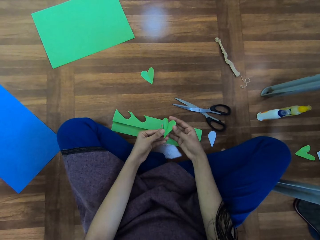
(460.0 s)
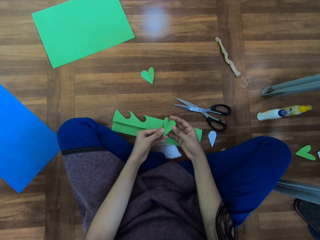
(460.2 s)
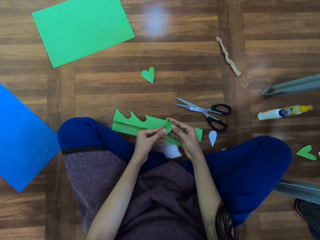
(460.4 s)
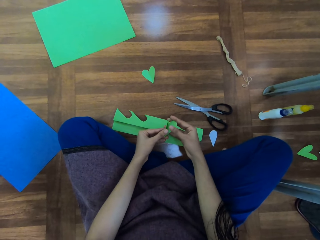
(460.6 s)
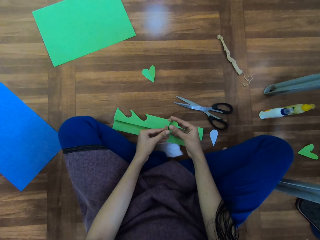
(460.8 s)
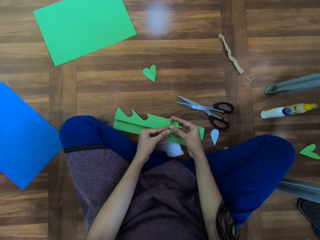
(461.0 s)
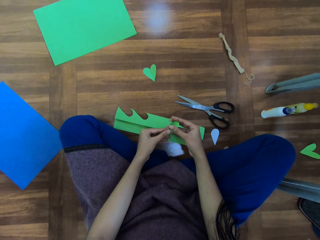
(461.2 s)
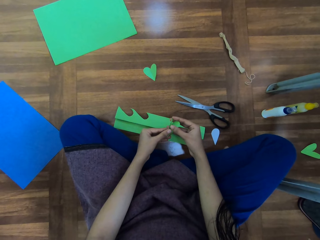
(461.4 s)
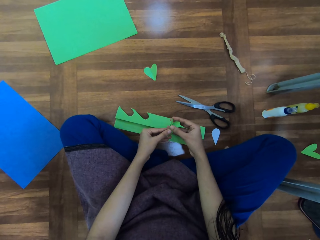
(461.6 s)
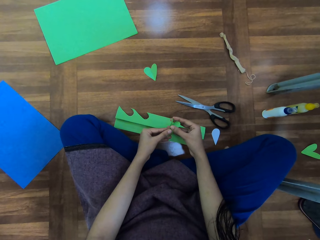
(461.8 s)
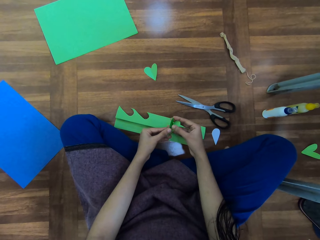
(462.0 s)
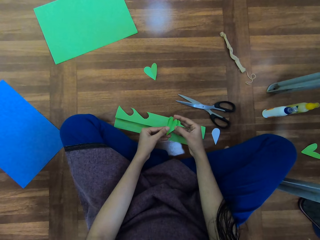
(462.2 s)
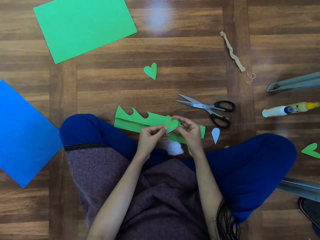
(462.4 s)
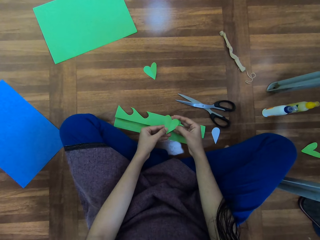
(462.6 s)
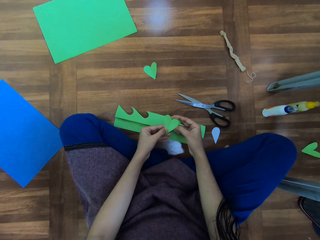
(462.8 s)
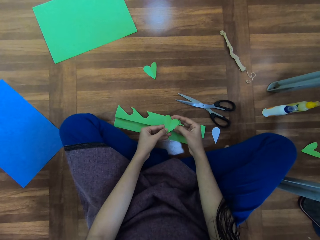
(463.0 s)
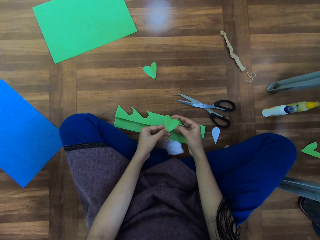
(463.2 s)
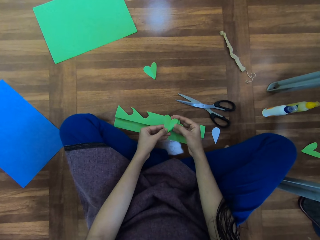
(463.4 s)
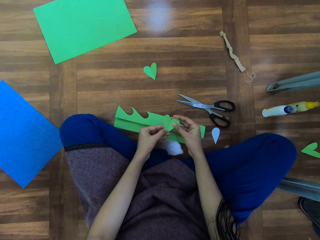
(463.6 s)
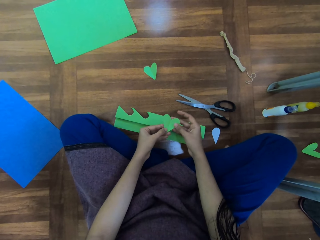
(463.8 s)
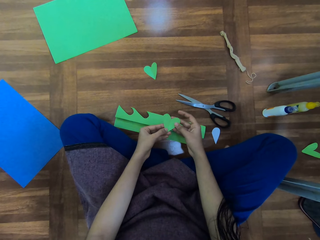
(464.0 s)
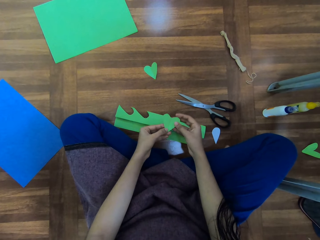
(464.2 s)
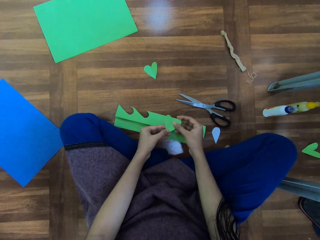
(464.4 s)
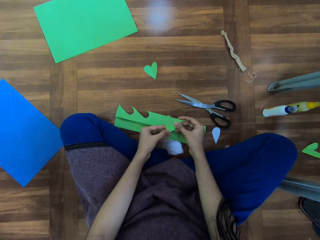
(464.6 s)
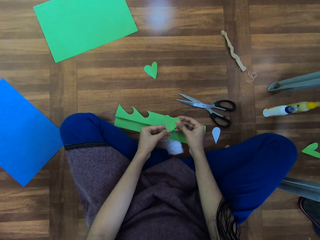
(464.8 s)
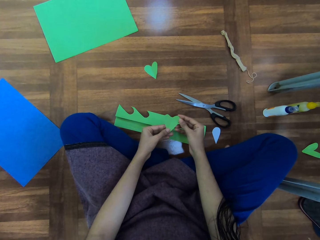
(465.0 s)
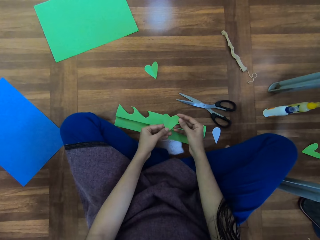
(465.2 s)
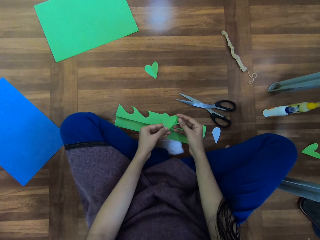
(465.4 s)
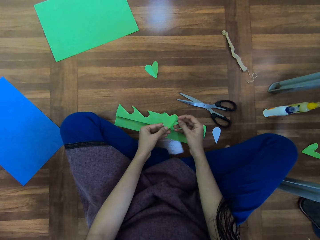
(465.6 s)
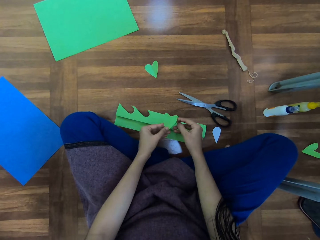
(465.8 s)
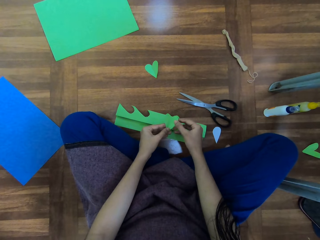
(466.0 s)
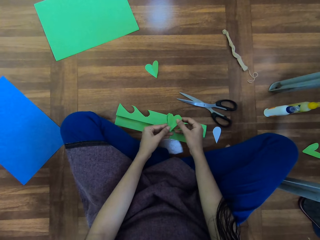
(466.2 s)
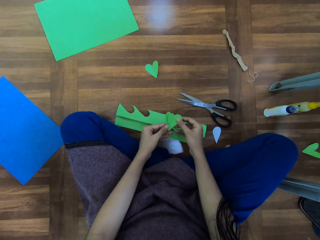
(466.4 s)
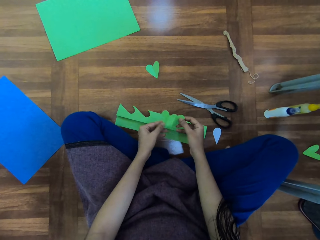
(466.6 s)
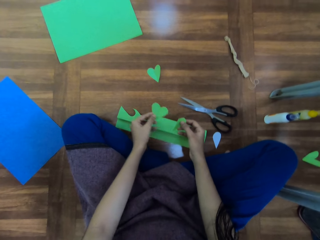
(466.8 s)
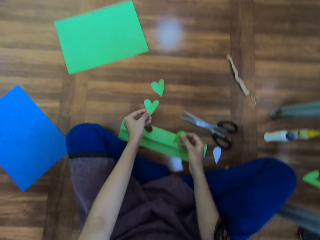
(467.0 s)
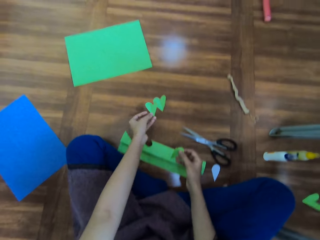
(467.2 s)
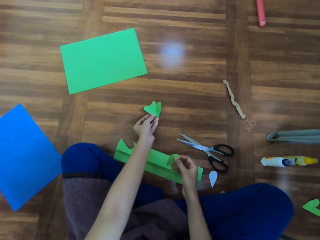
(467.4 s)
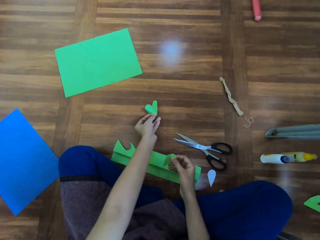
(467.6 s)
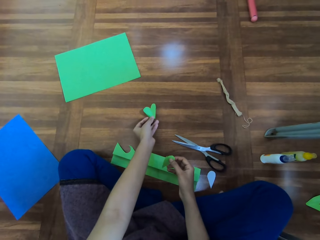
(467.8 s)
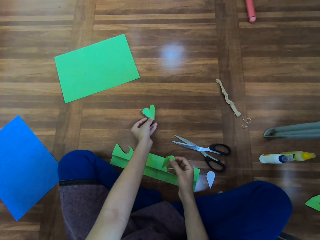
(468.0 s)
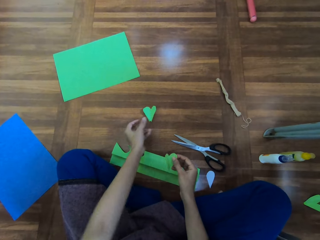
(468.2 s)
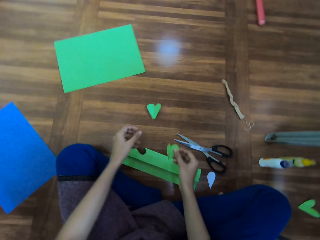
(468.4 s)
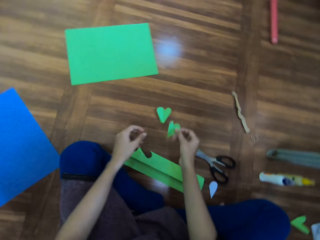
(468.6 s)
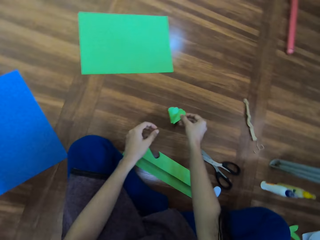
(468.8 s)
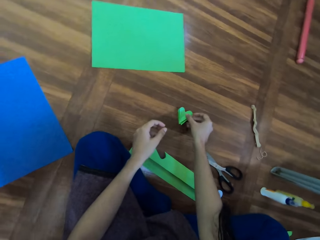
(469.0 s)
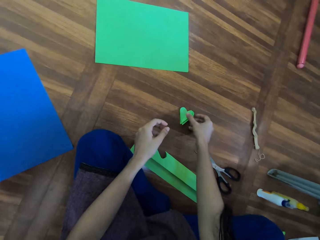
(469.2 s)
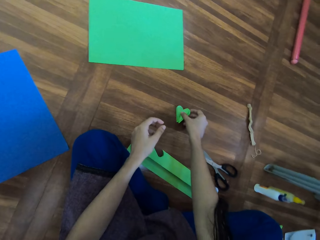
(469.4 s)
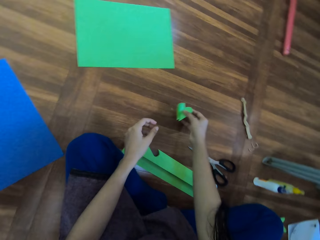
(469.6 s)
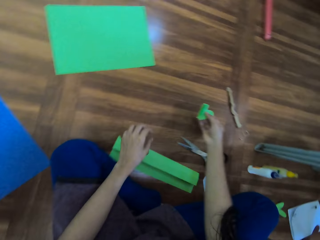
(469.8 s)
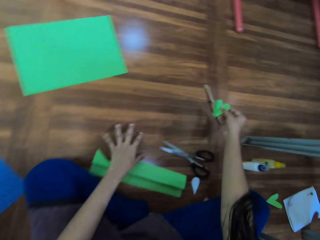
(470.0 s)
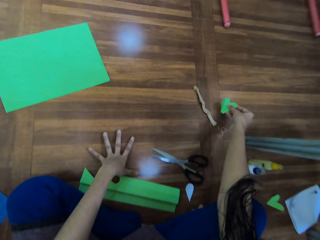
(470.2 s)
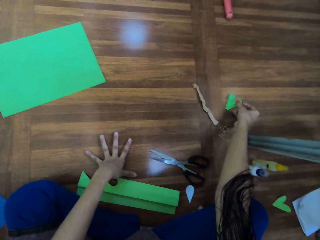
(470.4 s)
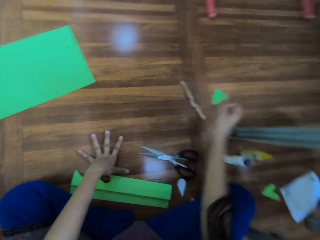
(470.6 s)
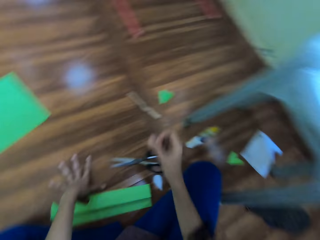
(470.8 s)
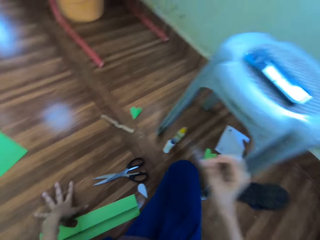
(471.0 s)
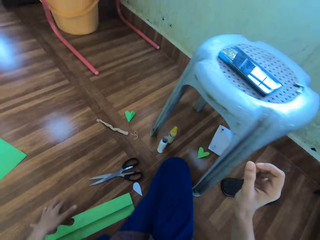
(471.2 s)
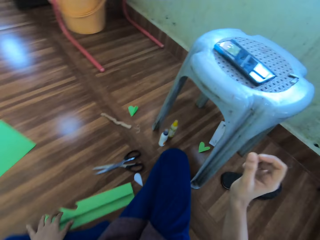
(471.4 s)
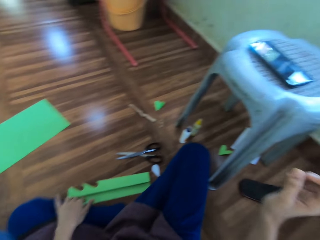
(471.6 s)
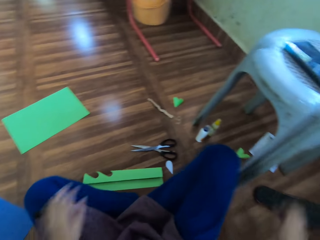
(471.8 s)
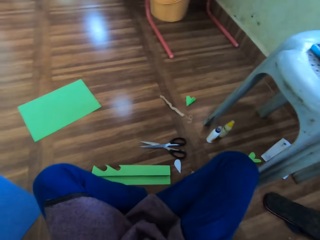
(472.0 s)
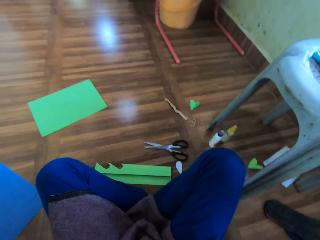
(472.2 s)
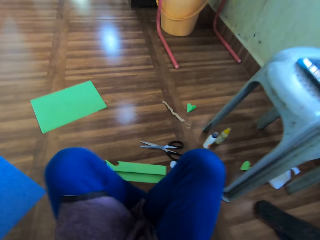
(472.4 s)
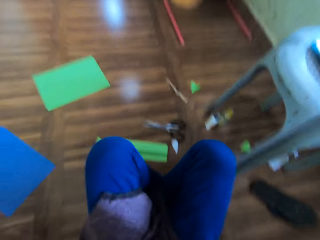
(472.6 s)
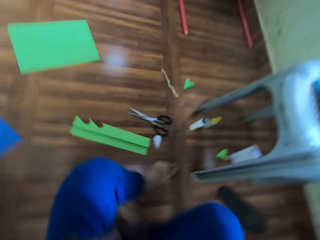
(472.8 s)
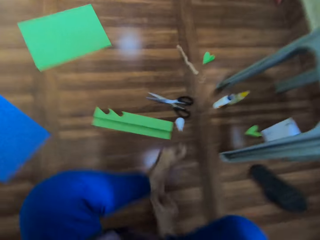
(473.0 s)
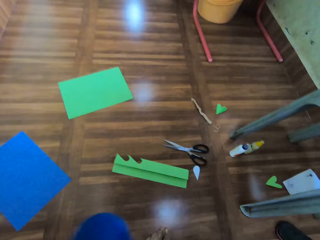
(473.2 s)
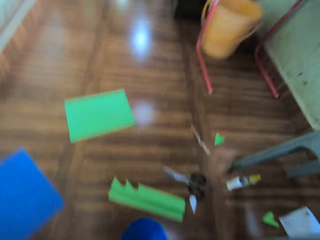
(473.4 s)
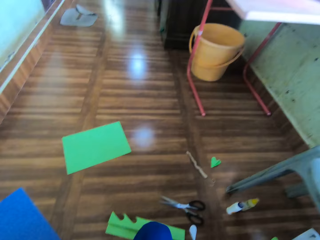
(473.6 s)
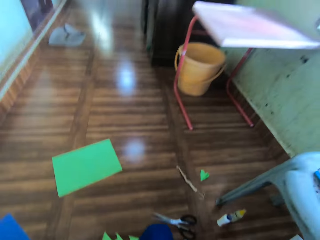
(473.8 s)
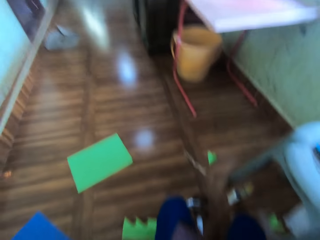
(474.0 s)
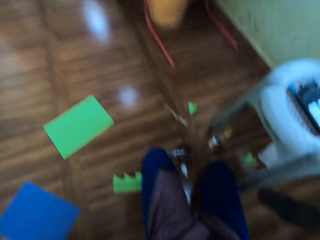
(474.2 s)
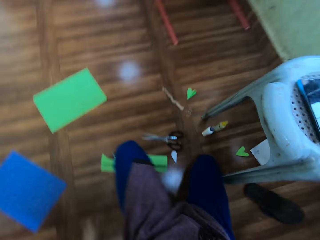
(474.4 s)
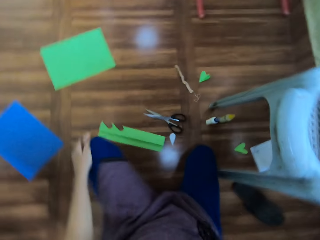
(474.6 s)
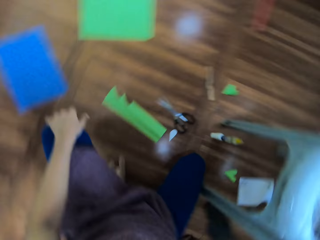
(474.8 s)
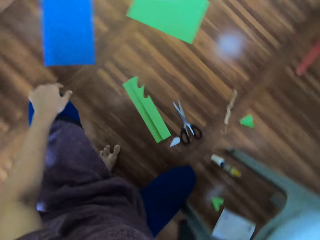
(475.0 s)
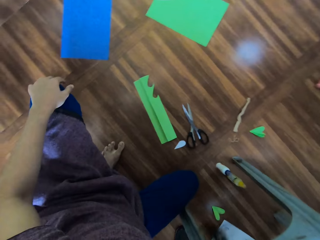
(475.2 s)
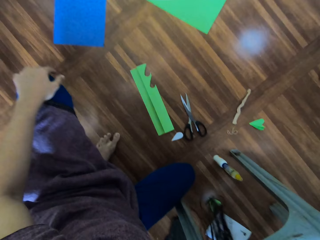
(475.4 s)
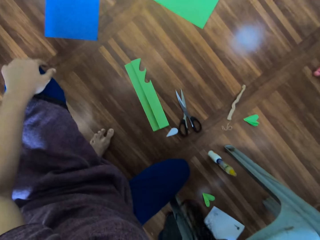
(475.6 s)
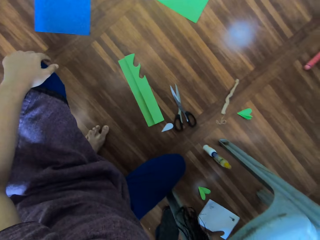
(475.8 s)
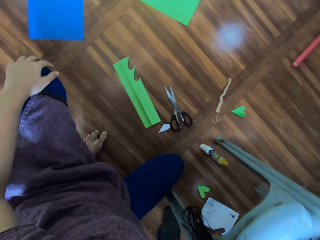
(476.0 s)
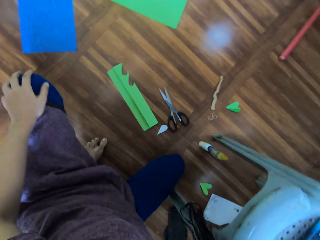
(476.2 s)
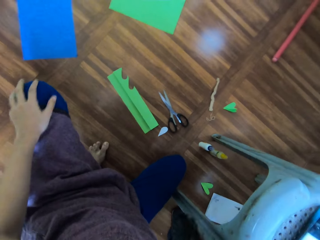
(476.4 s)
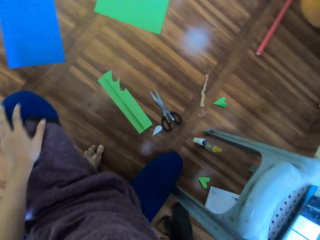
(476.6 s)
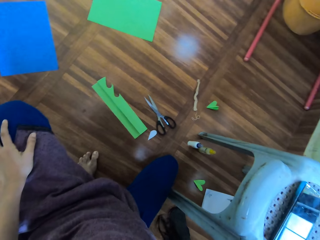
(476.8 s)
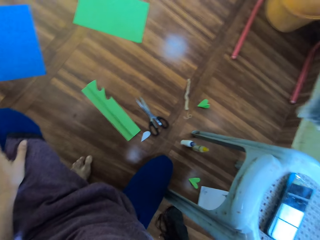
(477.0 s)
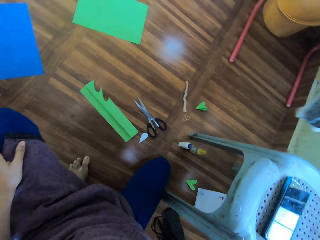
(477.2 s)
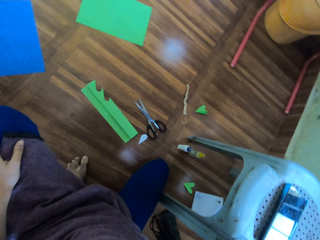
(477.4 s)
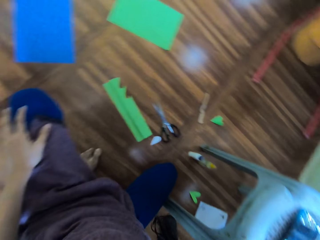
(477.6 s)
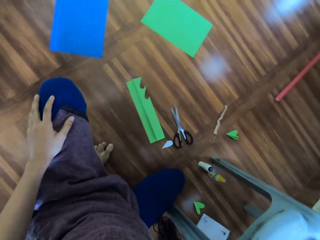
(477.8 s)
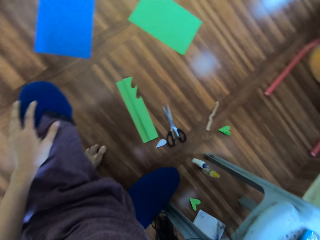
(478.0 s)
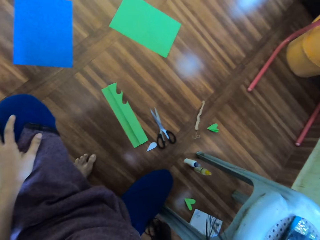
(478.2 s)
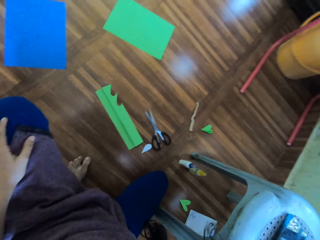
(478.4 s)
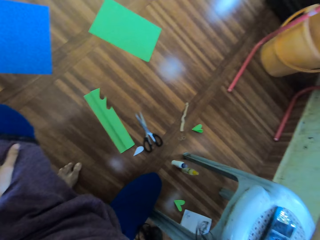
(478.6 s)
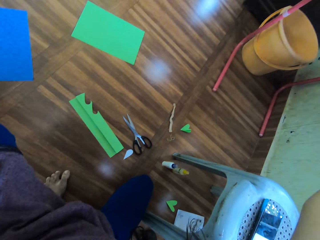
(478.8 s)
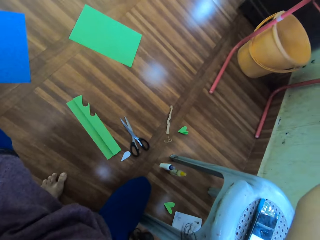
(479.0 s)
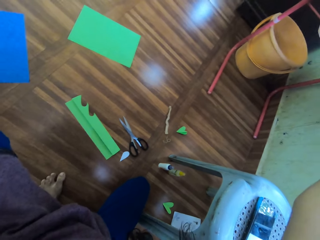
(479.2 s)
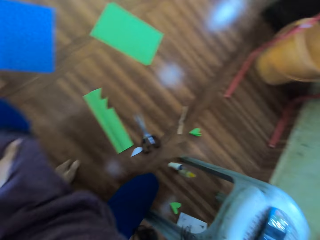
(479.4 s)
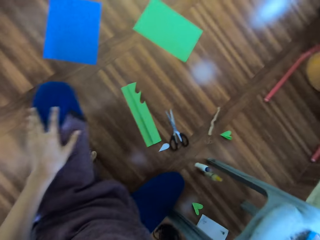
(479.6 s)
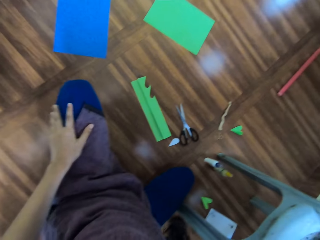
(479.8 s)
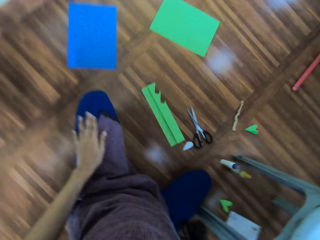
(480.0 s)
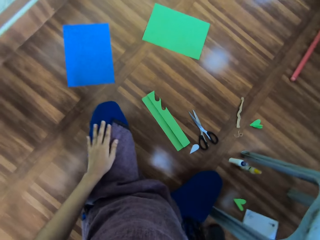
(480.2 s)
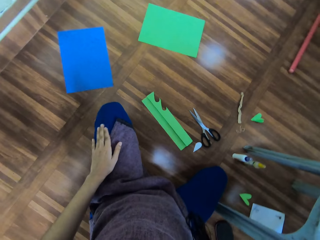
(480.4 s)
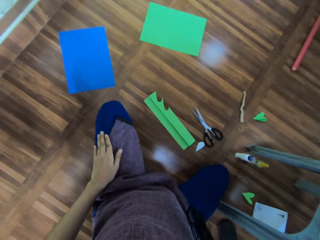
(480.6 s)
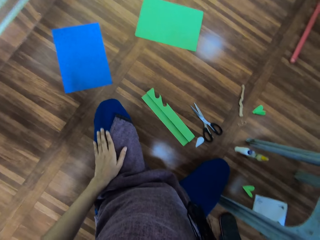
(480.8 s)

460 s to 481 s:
The camera wearer inspects the cut out paper. They place a piece of paper on the floor. They do it again. They pick up pieces of paper from the floor. They place a piece of paper on the floor. They stand up from the floor and look around.
